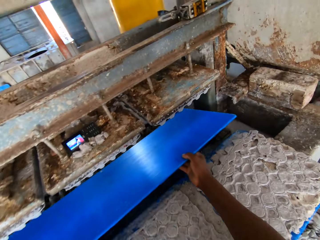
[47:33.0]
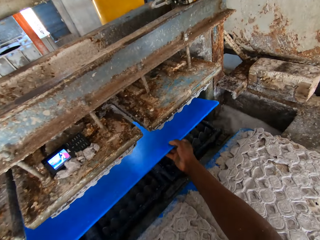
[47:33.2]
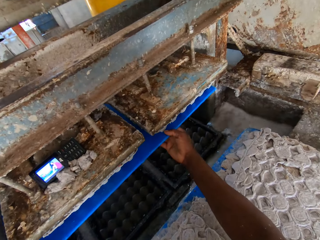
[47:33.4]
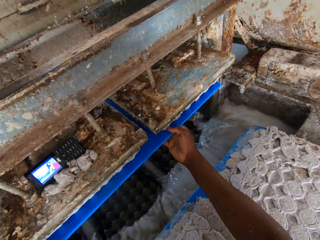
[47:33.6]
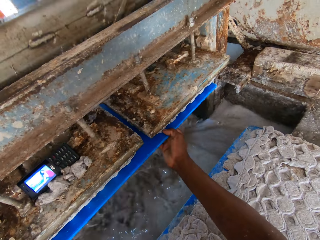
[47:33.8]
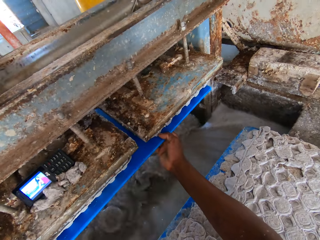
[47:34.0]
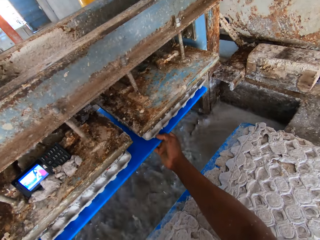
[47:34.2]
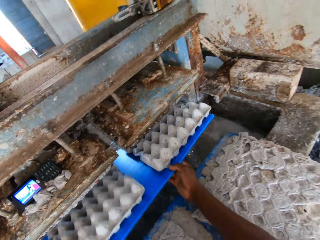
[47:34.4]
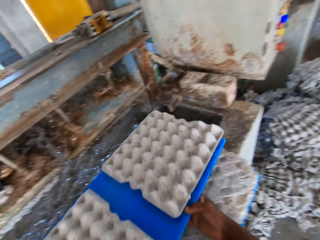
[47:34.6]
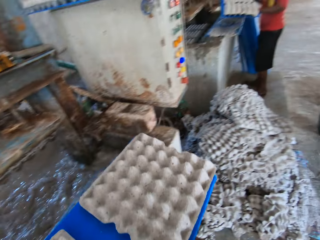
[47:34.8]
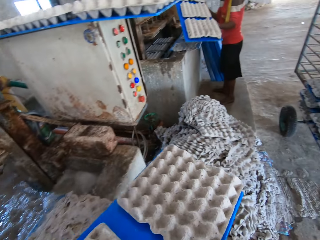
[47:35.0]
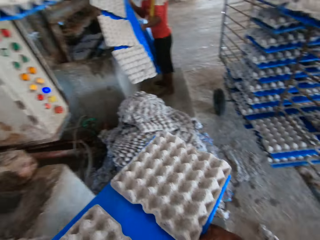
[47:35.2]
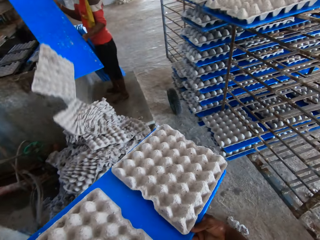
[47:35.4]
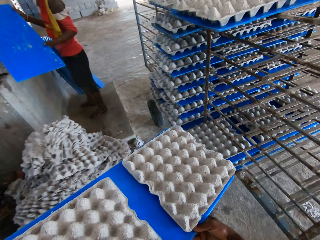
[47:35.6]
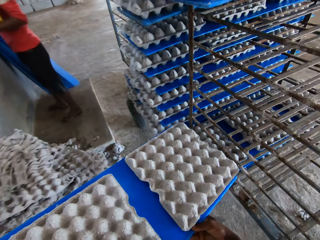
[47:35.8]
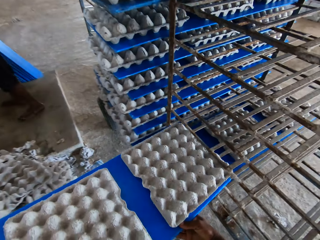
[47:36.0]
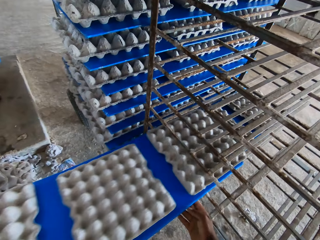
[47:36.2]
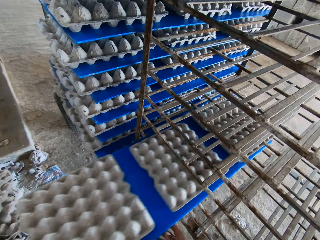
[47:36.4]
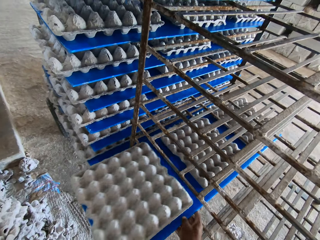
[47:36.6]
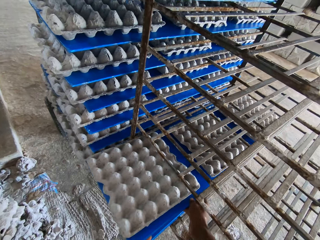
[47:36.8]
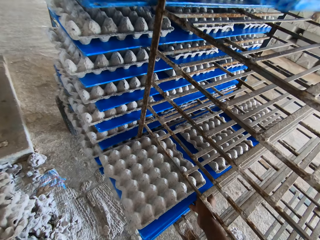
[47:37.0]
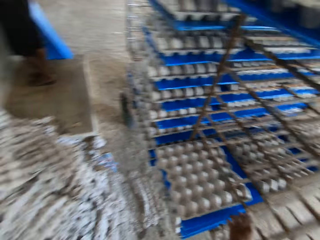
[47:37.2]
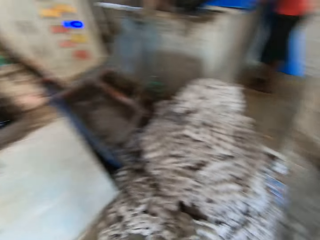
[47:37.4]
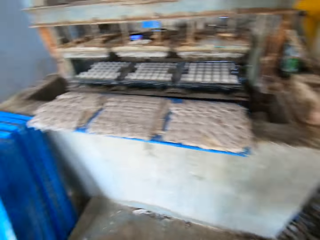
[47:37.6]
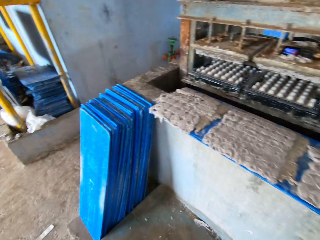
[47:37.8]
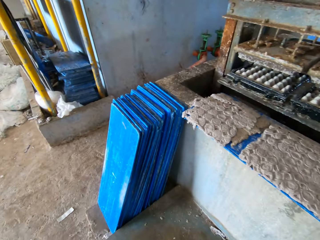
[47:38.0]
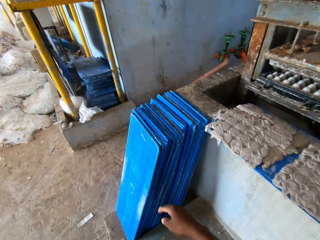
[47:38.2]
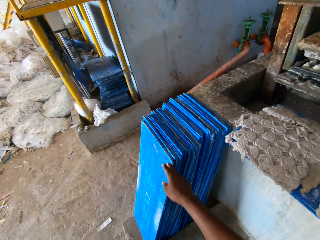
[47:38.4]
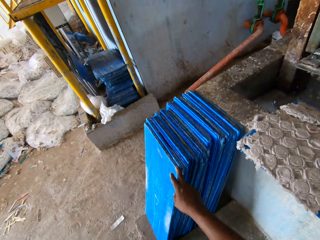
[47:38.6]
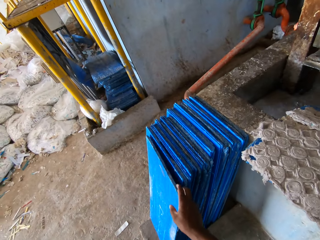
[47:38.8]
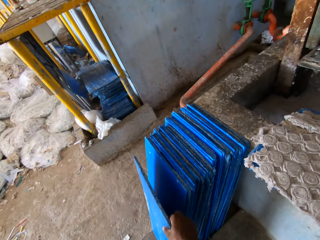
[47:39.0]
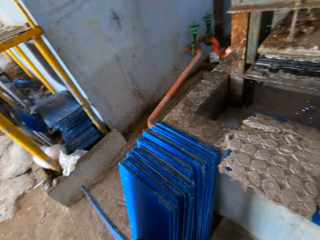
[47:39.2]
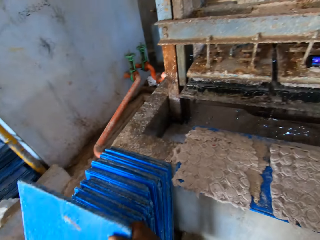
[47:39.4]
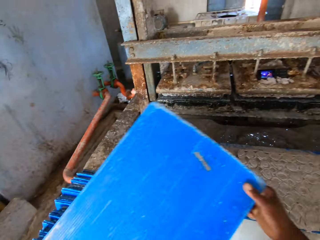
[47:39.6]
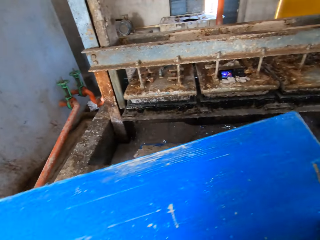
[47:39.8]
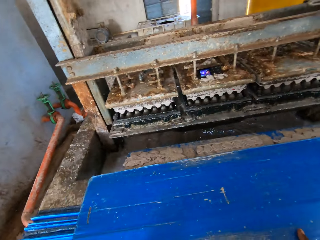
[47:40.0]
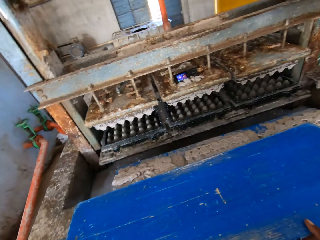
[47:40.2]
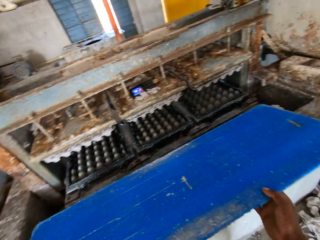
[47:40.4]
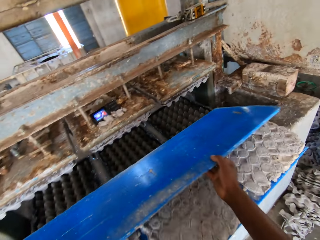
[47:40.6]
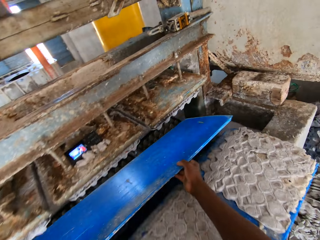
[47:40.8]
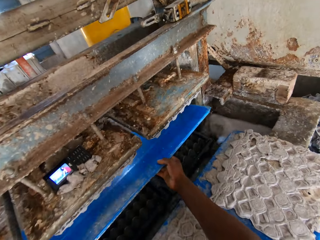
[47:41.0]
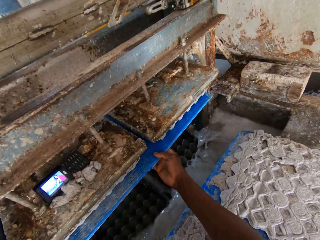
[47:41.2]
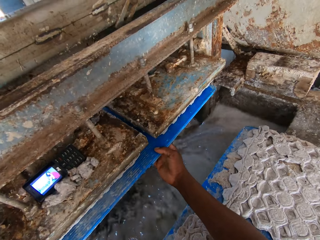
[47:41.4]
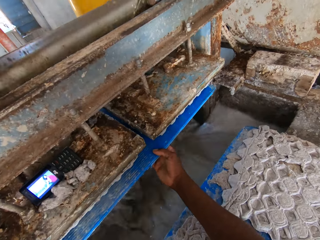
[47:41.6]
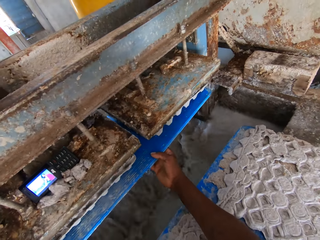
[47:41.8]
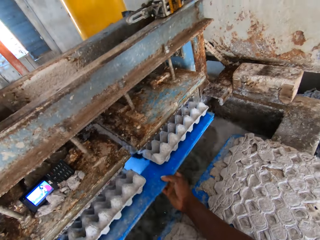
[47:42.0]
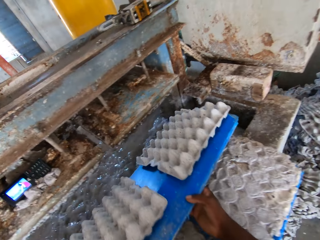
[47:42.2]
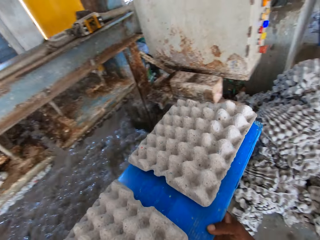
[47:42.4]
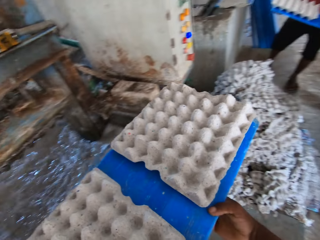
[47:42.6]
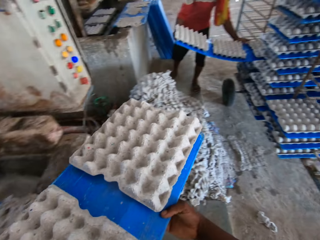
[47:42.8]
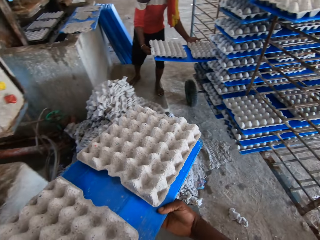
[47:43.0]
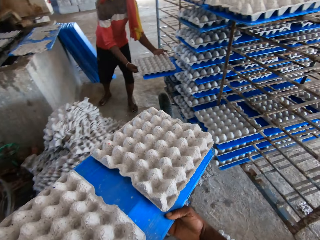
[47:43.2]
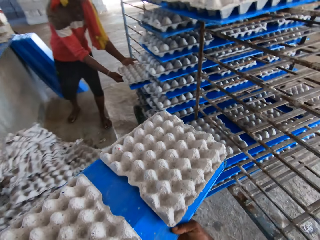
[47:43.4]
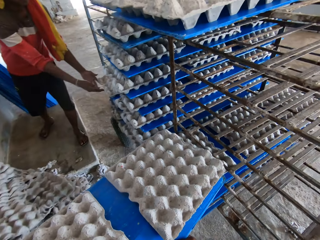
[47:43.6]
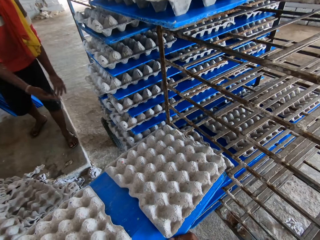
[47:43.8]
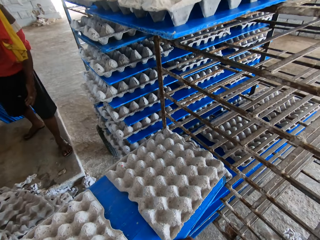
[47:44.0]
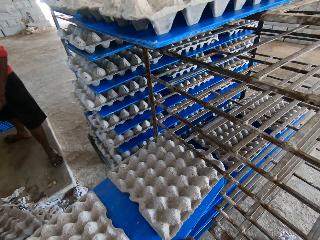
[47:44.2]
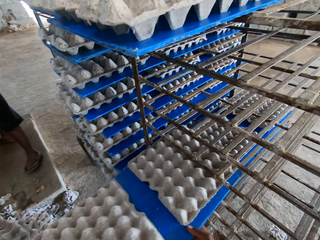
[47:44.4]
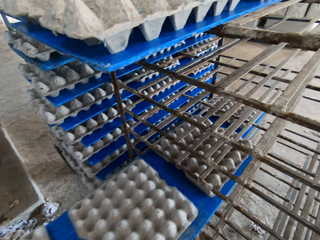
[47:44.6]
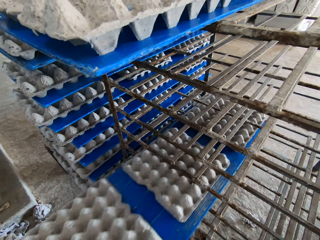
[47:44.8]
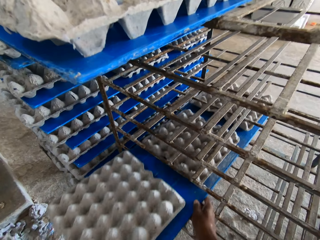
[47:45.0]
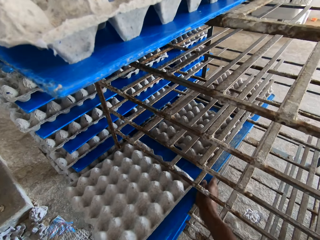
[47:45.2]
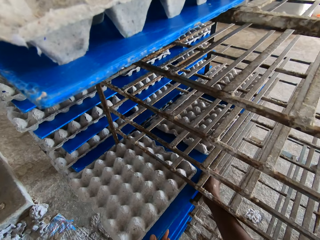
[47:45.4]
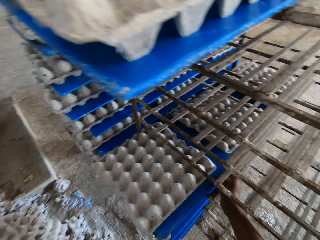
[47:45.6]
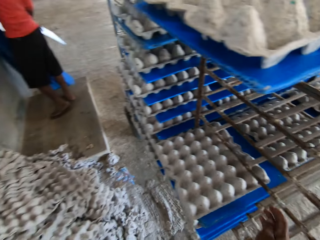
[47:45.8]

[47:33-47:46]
The camera wearer places the PVC sheet or plastic board in the pulp molding machine with both hands. He picks some egg trays with the plastic board and removes the PVC sheet from the pulp molding machine with both hands. A man dumps some crates on the floor from the PVC sheet in his hands. The camera wearer places the PVC sheet with the egg trays on the rack with both hands. He turns around. He picks the PVC sheet from the floor with his right hand. He places the PVC sheet in the pulp molding machine with both hands, picks some egg trays with the plastic board, and removes the PVC sheet from the pulp molding machine with both hands. The man places the PVC sheet on the rack with both hands. The camera wearer places the PVC sheet with the egg trays on the rack with both hands.

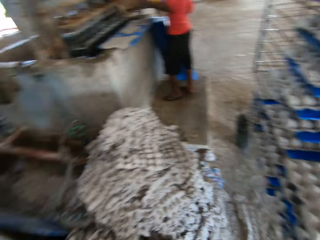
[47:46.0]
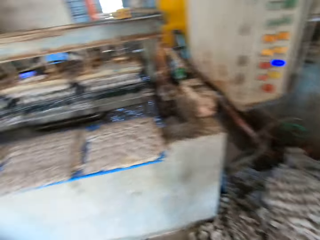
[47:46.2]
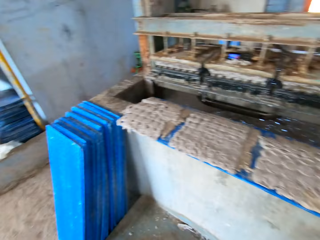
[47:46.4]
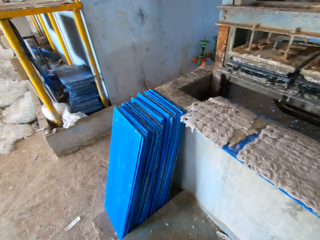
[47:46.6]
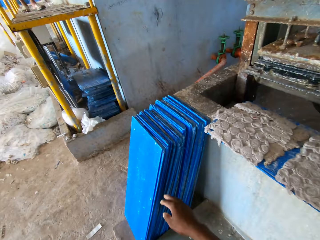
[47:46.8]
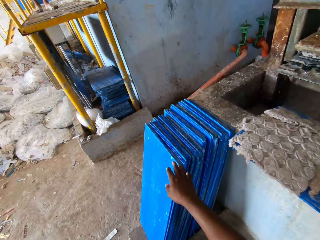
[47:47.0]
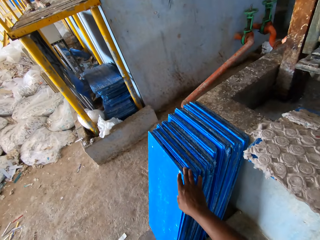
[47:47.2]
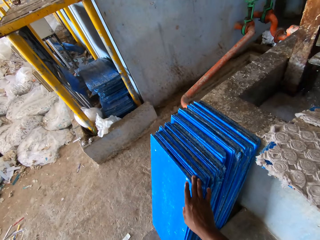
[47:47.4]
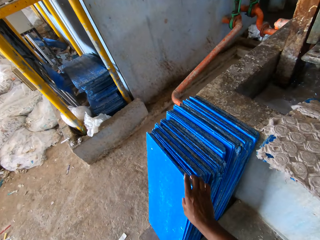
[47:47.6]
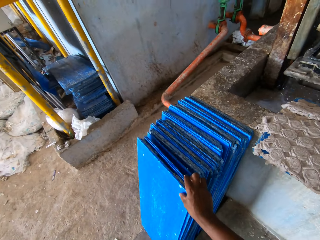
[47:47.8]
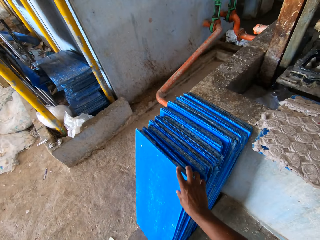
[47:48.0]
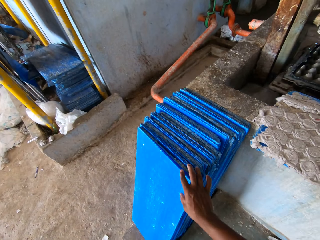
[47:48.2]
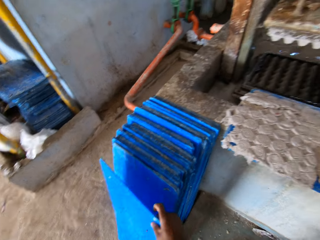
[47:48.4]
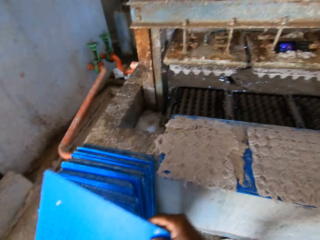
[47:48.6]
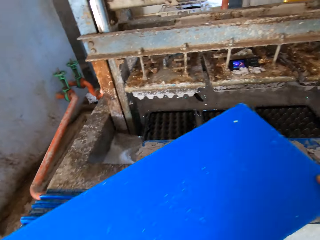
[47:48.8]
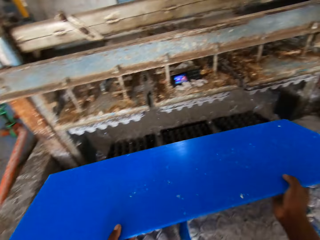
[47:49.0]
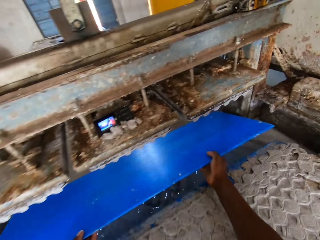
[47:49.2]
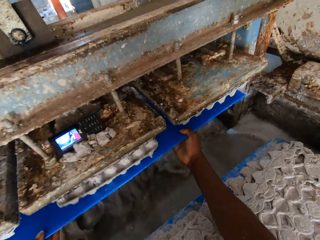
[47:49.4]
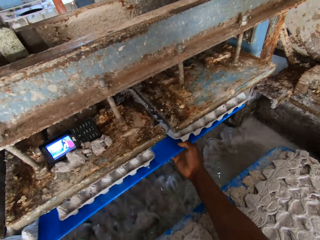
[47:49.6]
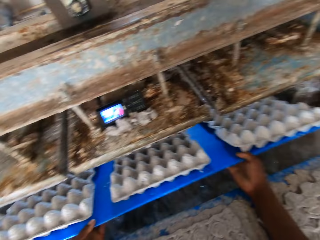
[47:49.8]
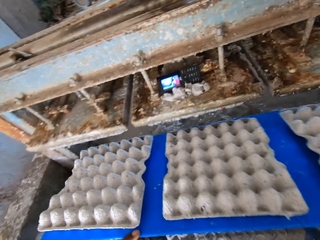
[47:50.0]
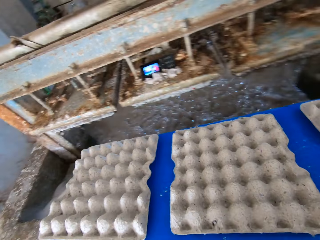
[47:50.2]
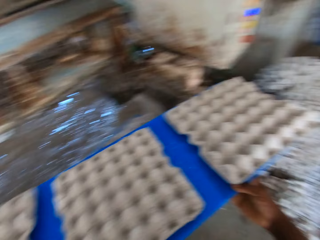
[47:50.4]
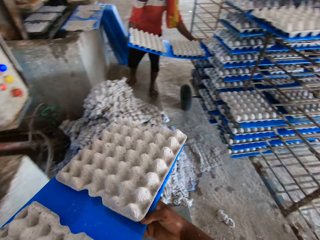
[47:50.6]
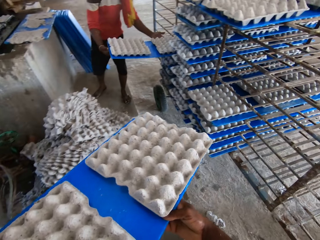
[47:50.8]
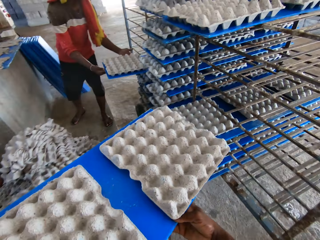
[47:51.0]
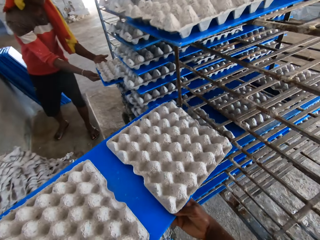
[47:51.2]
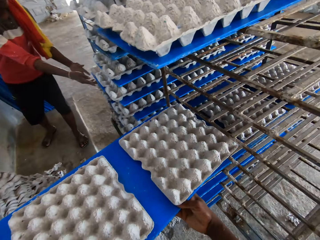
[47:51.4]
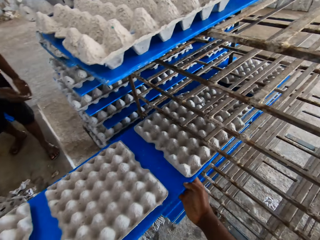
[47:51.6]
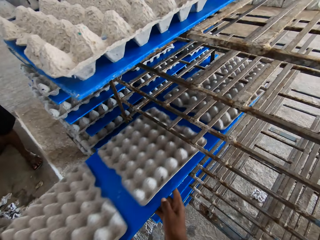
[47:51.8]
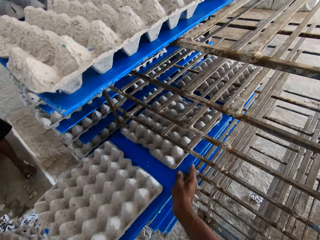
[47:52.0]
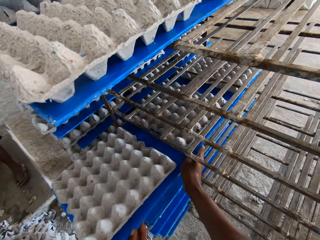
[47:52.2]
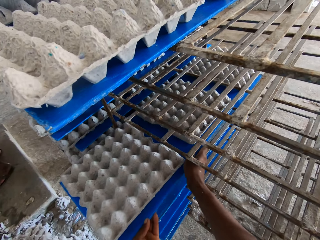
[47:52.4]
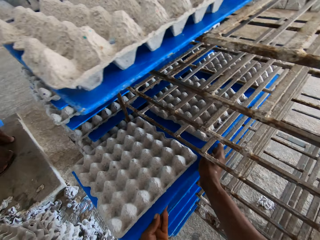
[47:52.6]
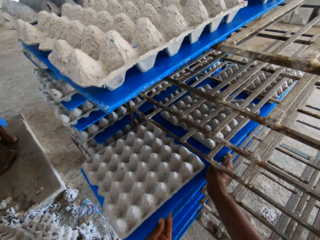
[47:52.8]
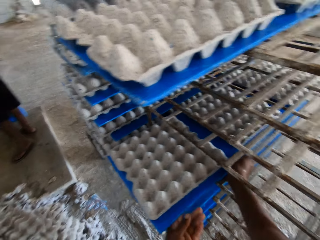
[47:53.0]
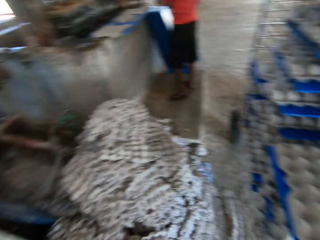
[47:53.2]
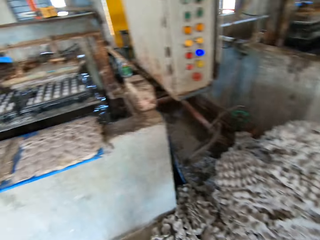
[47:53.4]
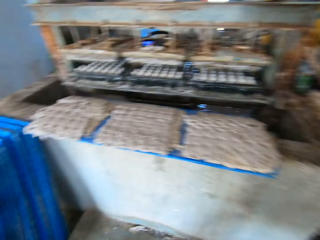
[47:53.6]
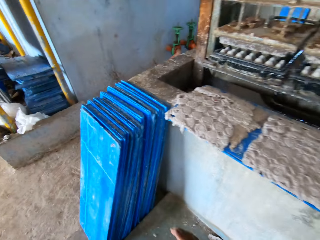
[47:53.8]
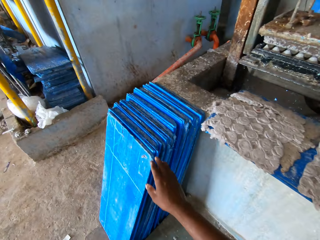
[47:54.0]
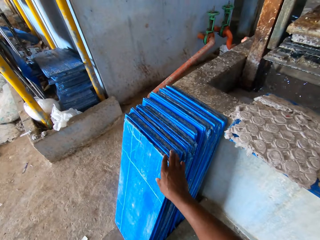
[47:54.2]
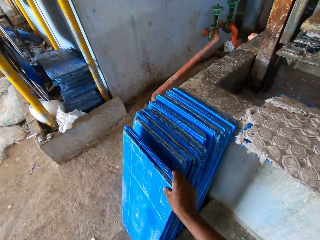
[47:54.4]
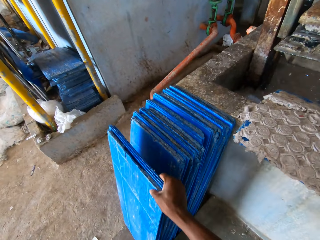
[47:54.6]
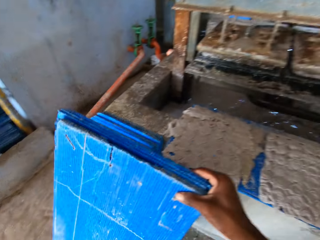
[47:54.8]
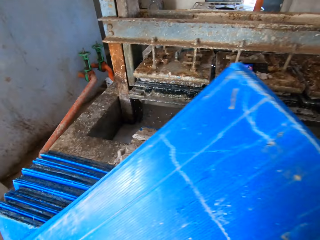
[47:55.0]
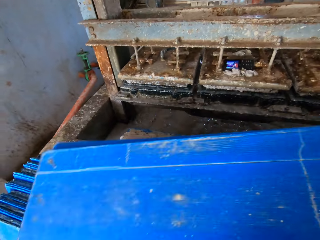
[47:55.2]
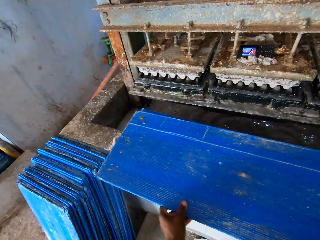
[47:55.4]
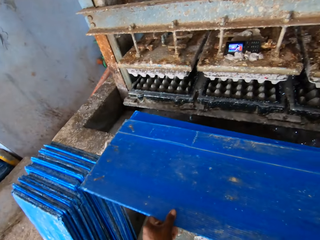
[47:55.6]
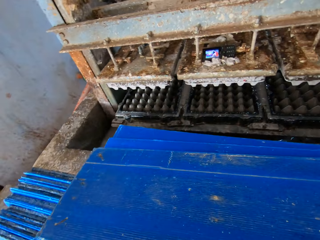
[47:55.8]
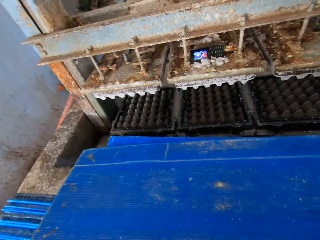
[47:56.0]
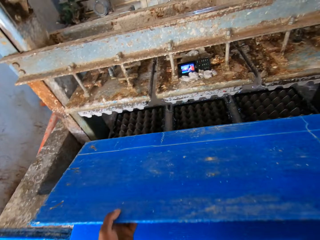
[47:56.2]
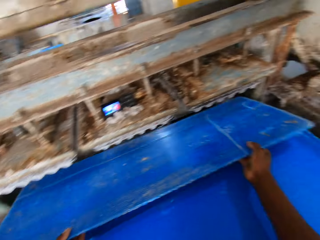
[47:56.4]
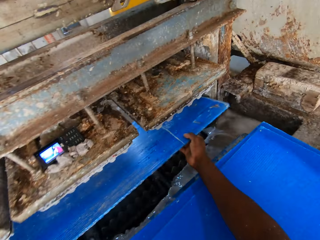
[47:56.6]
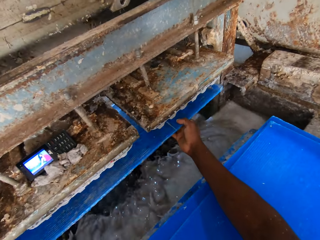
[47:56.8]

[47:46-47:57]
The camera wearer turns around. He picks the PVC sheet or plastic board from the floor with his right hand. He places the PVC sheet in the pulp molding machine with both hands, picks some egg trays with the plastic board, and removes the PVC sheet from the pulp molding machine with both hands. A man places the PVC sheet on the rack with both hands. The camera wearer places the PVC sheet with the egg trays on the rack with both hands. He turns around. He picks the PVC sheets from the floor with his right hand. He places the PVC sheets on the platform with both hands. He places the PVC sheet in the pulp molding machine with both hands.
